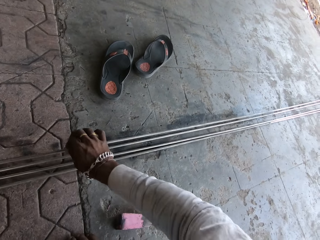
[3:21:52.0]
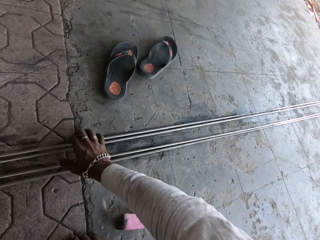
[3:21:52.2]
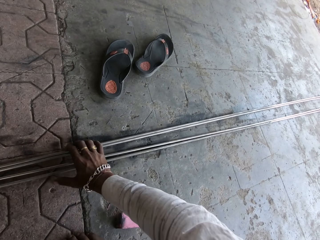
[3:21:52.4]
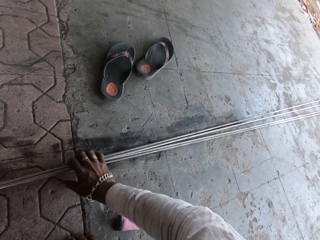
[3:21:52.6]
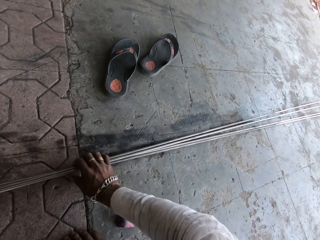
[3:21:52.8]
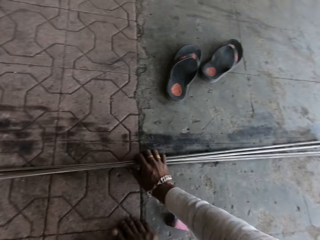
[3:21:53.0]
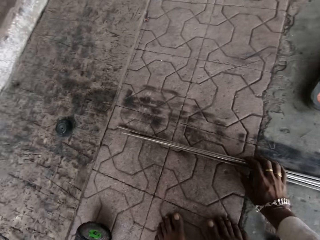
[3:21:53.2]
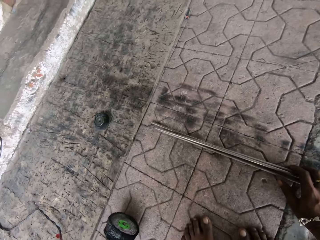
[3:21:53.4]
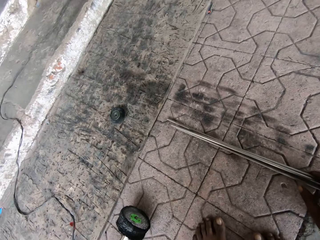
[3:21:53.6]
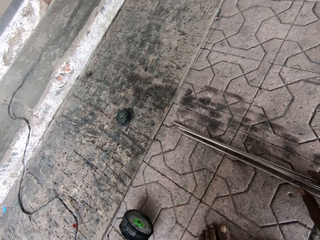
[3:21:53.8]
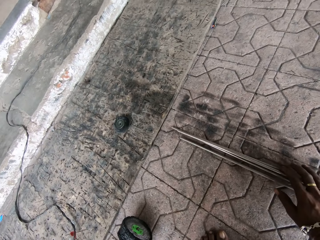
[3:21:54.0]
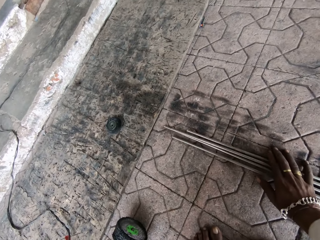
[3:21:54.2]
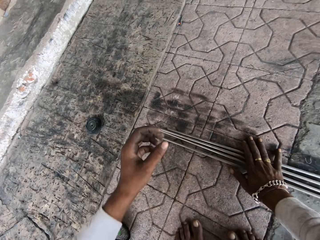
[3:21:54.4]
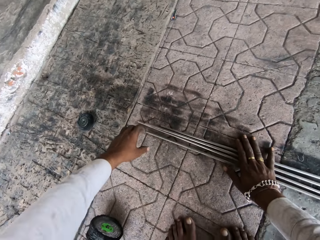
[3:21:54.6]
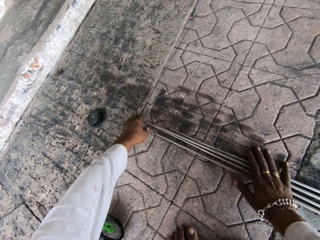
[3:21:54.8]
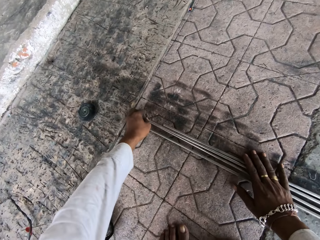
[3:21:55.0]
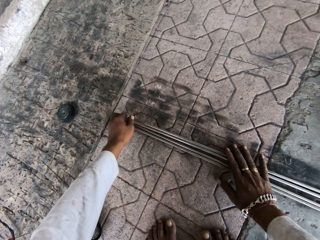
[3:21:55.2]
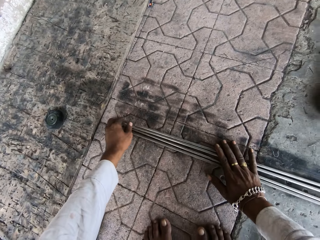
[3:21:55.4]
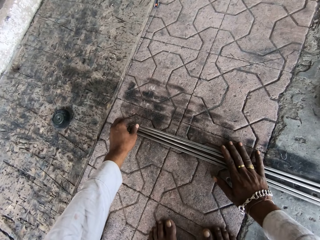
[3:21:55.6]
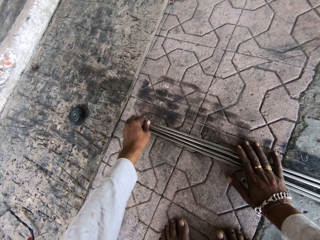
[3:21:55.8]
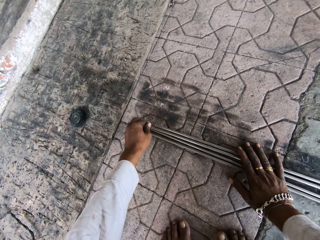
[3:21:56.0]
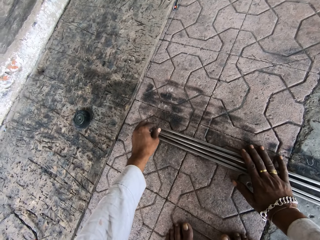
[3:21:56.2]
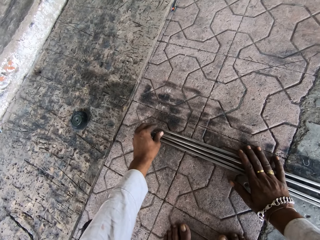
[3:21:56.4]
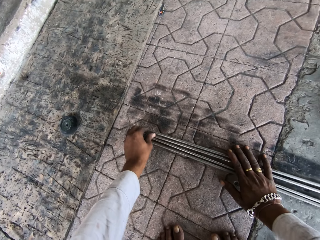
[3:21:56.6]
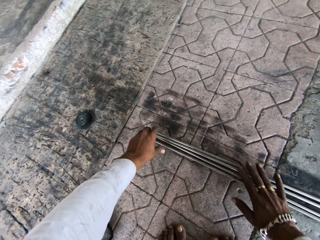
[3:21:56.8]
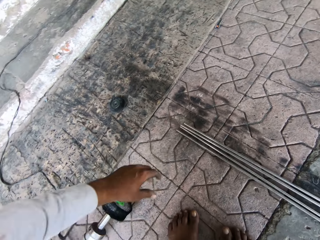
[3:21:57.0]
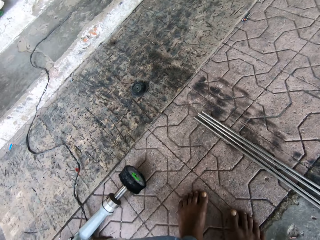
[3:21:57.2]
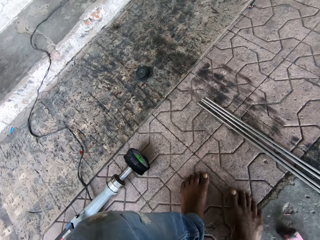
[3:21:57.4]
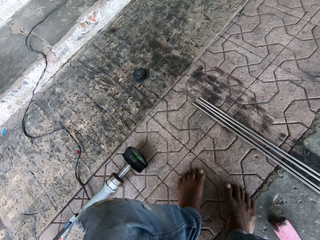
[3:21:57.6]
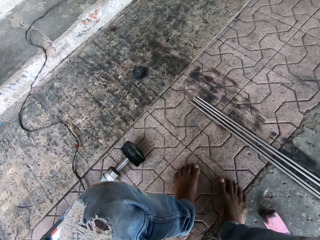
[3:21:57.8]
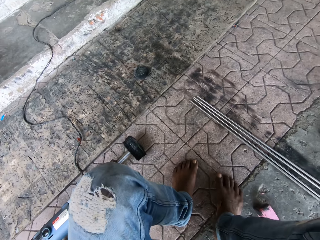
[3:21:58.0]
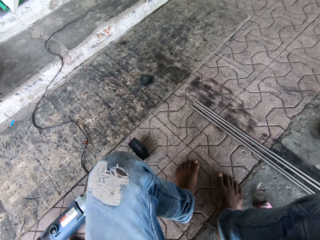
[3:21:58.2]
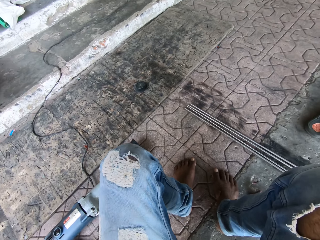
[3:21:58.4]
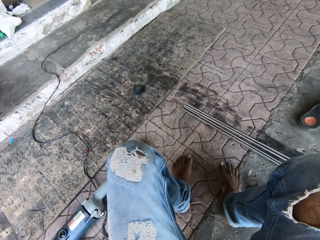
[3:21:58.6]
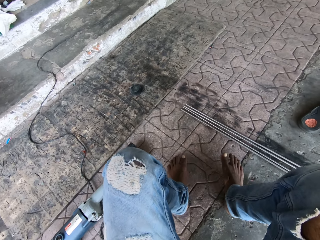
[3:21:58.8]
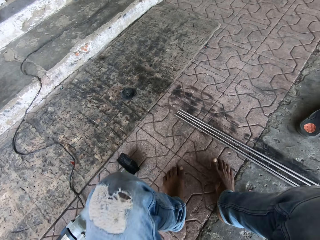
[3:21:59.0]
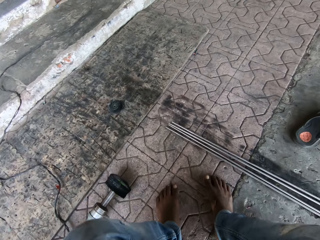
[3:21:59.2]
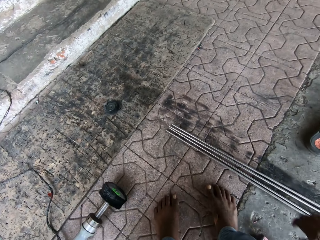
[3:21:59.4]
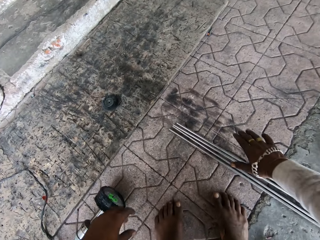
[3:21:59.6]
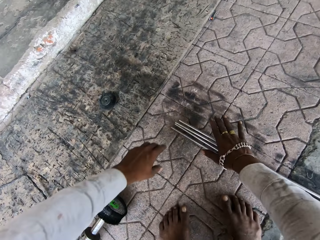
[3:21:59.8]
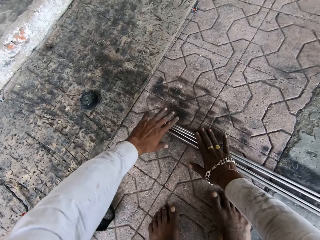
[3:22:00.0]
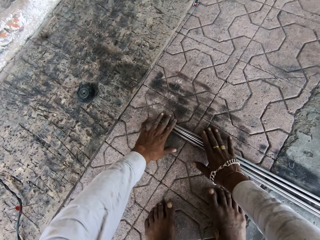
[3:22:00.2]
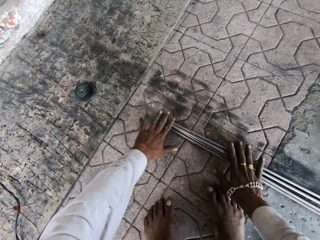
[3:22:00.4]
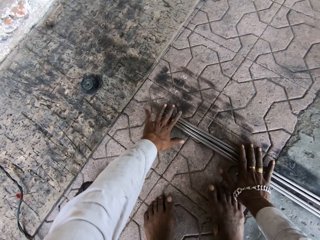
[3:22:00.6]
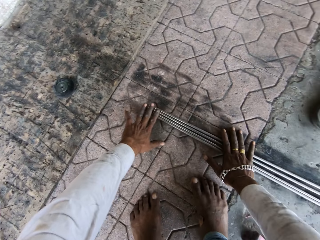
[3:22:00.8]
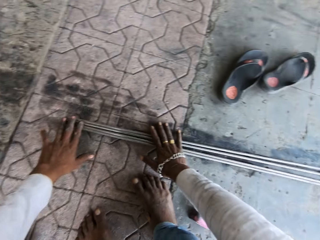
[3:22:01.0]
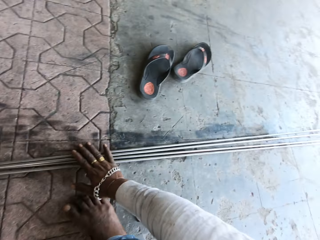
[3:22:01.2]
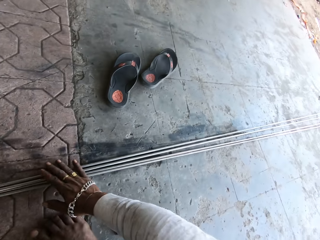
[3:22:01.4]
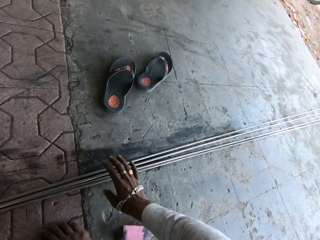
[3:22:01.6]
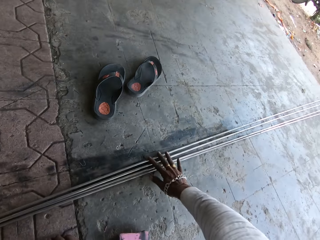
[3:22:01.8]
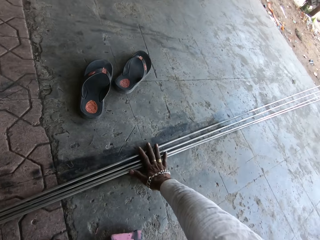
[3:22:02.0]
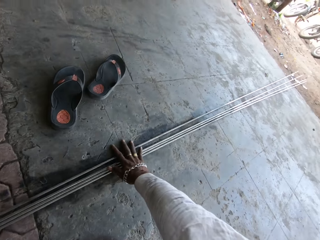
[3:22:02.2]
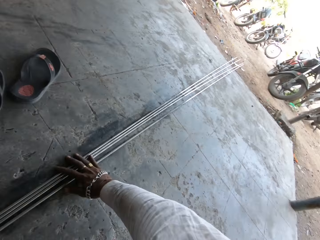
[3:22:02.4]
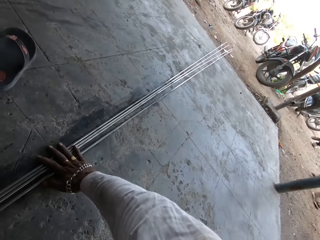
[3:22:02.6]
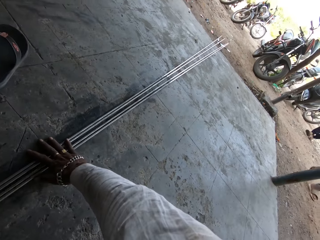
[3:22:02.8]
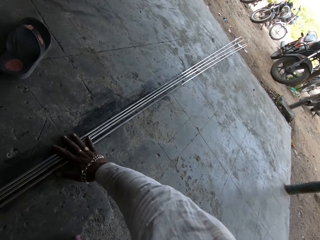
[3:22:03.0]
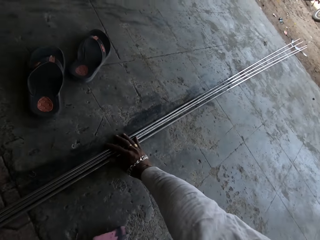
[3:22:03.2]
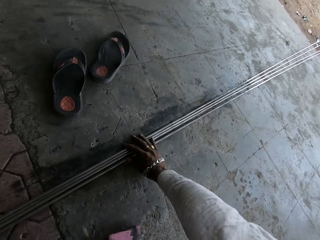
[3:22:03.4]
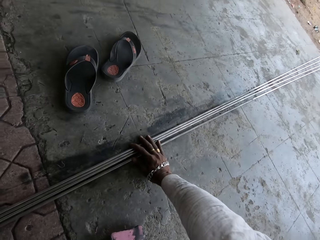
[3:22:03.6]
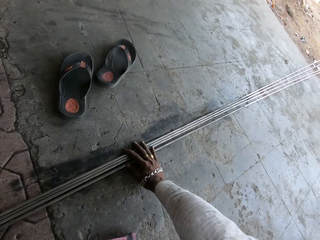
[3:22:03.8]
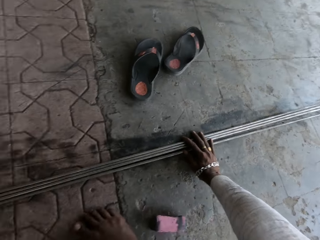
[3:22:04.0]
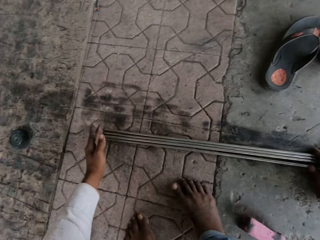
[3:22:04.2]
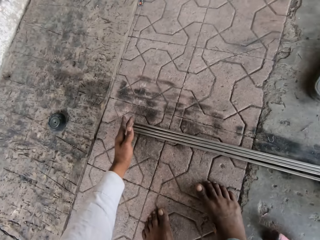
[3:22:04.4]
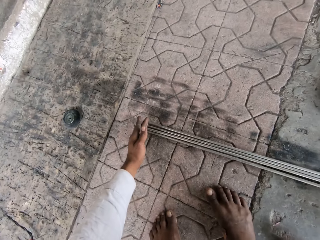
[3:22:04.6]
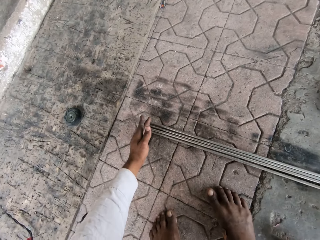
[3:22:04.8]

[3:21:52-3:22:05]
The camera wearer aligns metal rods. They move close to the metal rods. They squat. They check the metal rods. They arrange the metals together.

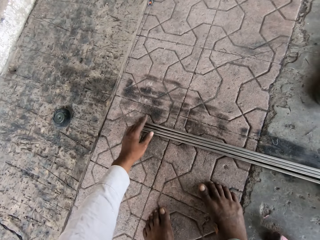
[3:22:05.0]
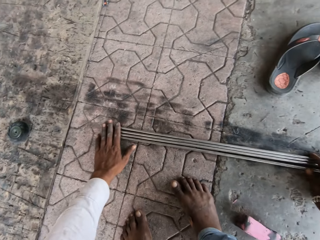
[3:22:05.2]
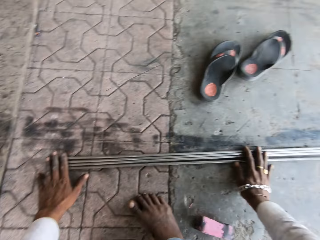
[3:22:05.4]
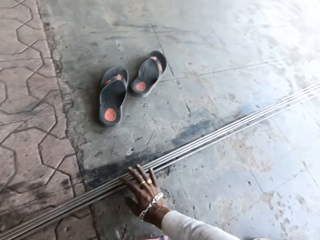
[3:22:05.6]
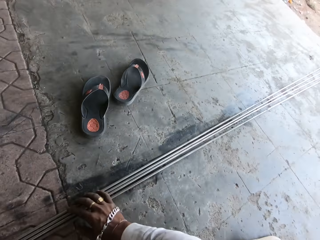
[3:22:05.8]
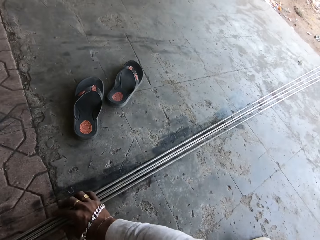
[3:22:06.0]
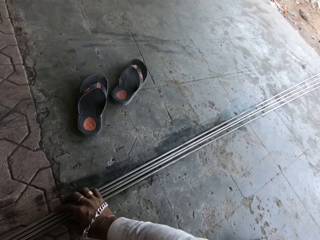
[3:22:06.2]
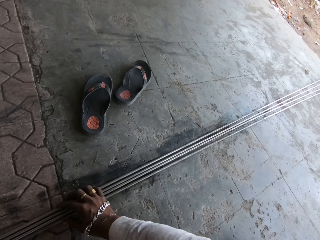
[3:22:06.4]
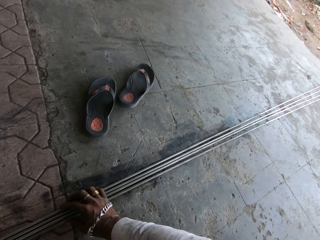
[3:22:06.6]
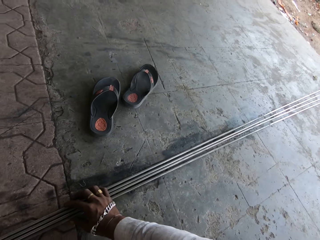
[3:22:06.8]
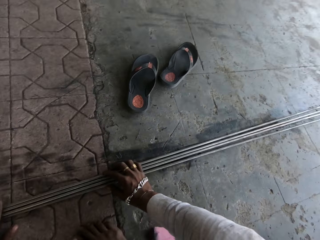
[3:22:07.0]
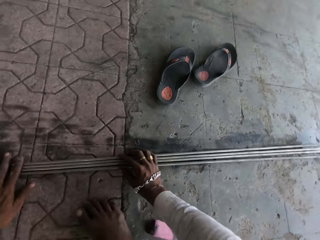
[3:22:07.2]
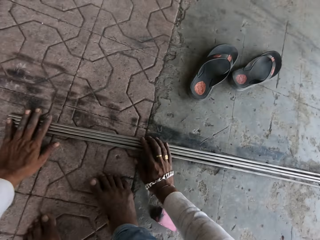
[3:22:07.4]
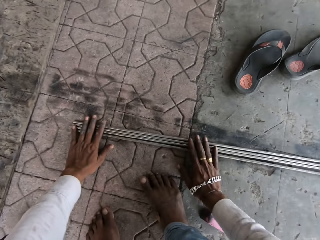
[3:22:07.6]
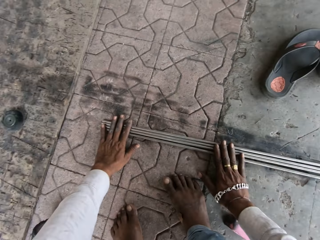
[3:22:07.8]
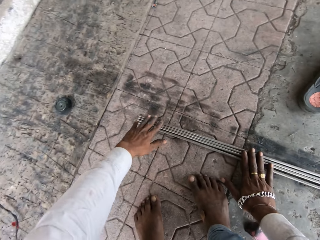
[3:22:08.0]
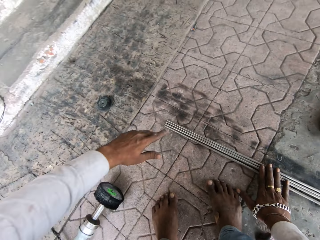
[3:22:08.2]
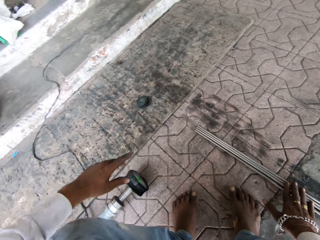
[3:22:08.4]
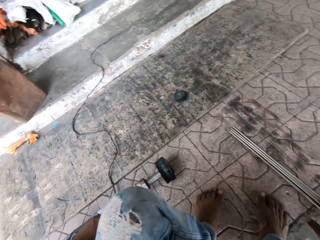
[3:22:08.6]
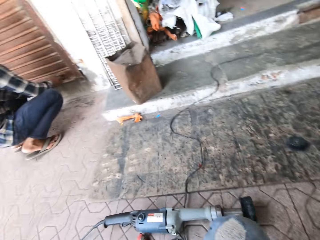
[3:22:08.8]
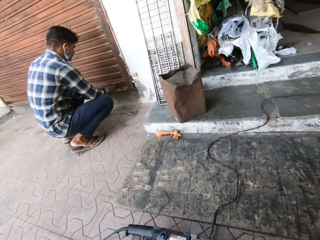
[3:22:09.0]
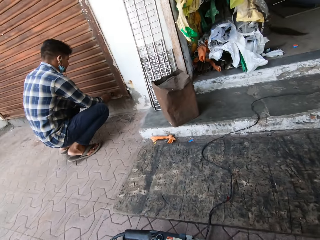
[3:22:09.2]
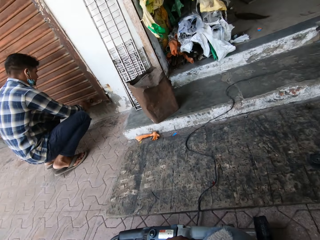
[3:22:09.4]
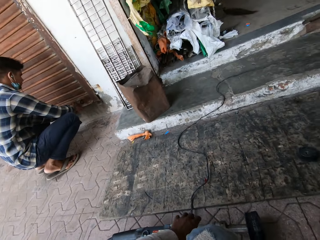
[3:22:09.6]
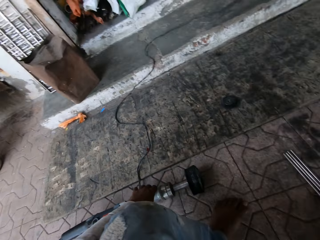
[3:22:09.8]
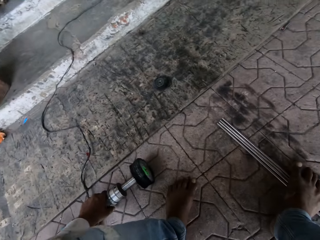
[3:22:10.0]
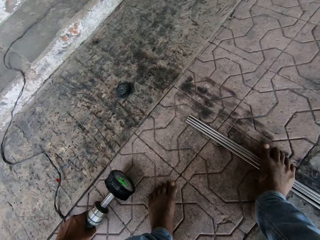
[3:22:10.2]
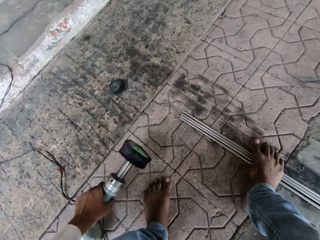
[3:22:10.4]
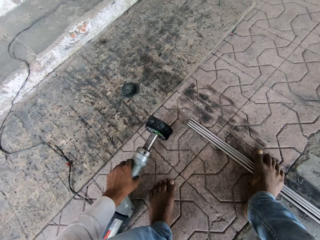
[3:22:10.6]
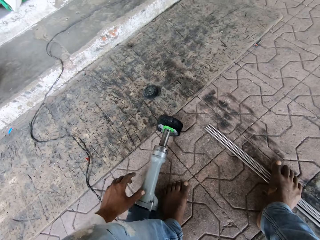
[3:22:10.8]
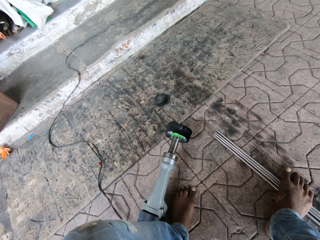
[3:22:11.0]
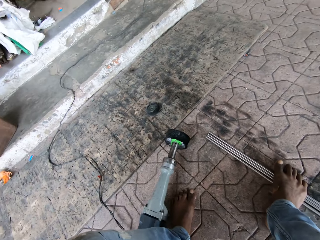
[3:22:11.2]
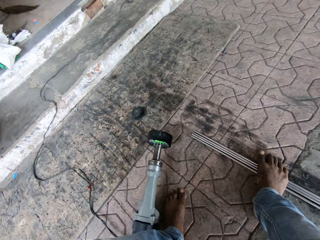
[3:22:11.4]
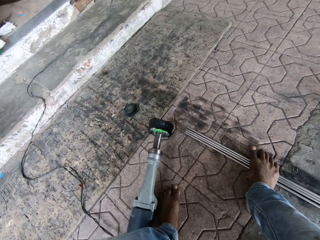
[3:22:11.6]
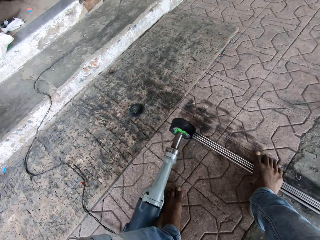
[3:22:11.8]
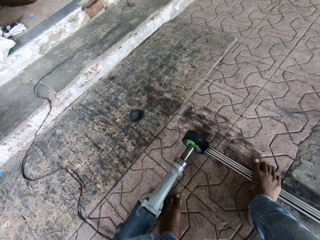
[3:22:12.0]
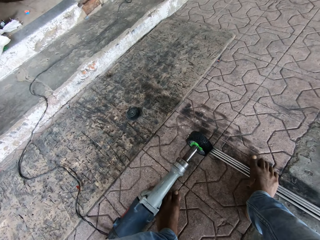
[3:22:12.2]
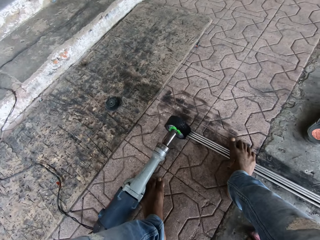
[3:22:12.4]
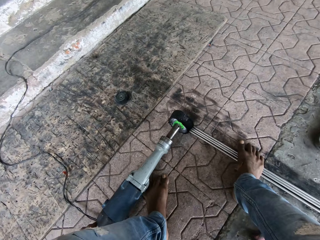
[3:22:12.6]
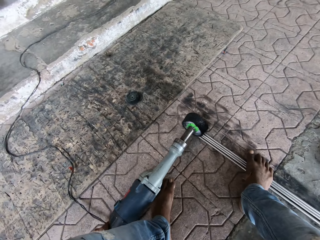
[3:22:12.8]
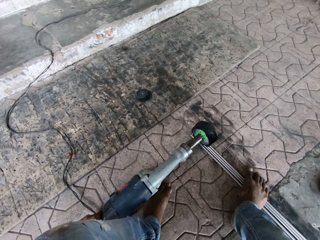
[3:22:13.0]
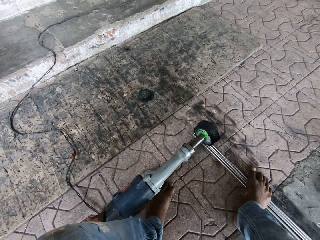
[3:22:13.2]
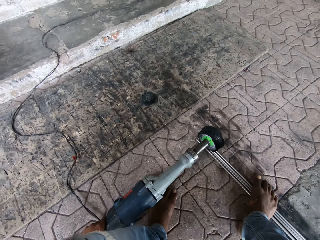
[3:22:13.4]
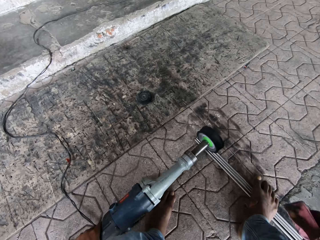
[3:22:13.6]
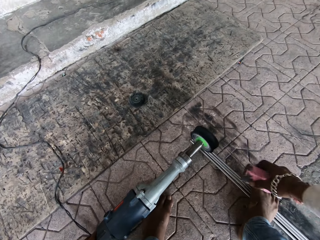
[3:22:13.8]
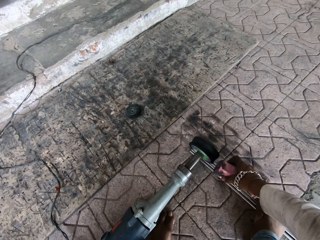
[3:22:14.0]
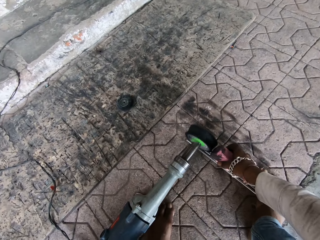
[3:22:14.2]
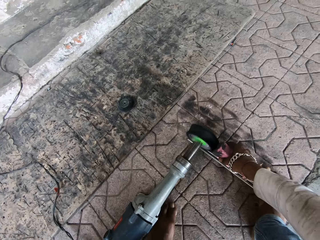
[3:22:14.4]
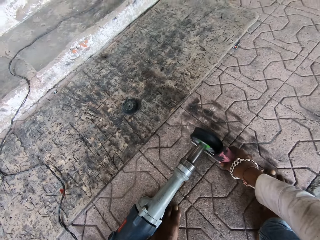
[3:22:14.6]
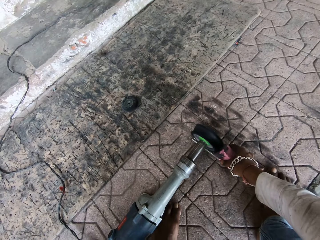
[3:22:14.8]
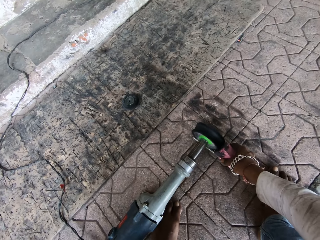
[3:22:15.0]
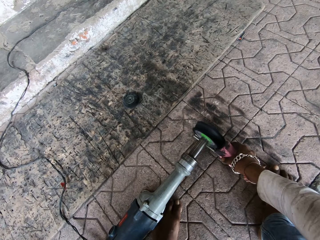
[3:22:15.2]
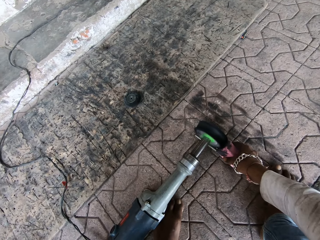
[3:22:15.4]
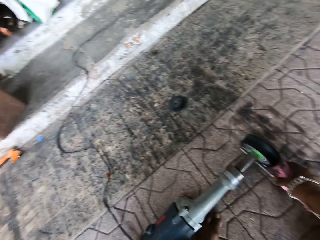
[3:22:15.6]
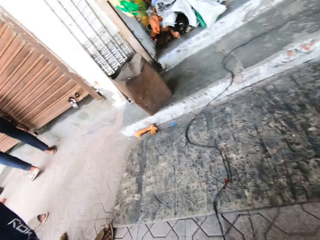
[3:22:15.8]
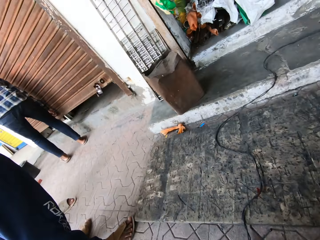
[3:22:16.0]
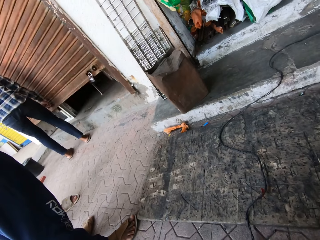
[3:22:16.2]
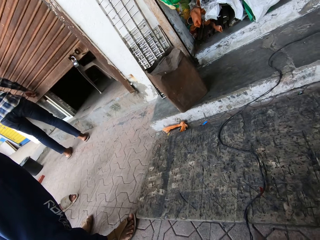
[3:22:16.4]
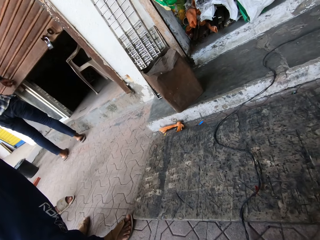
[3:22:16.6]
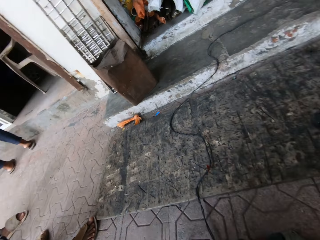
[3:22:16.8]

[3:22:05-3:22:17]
The camera wearer looks around. They take the machine. They drop the machine. They place something on the metal rods. They operate something on the metal rods. They put the plastic on the machine. They hold something against the metal rods. They look around.
